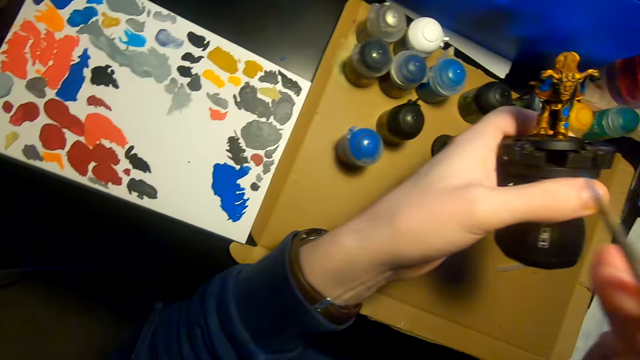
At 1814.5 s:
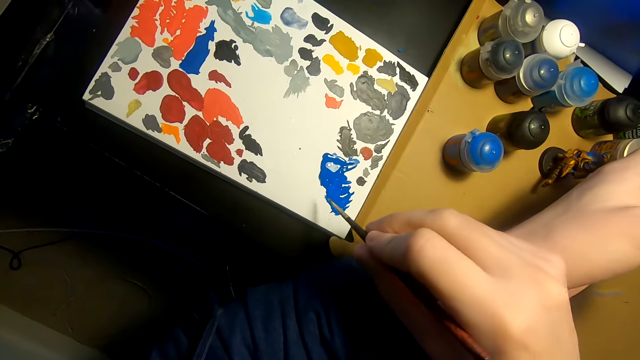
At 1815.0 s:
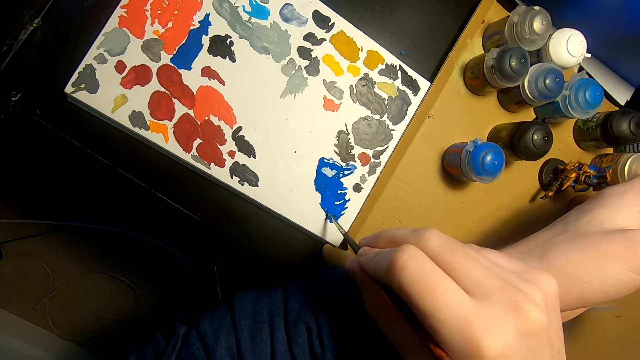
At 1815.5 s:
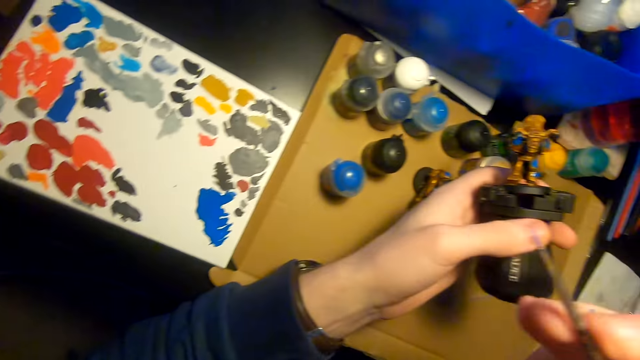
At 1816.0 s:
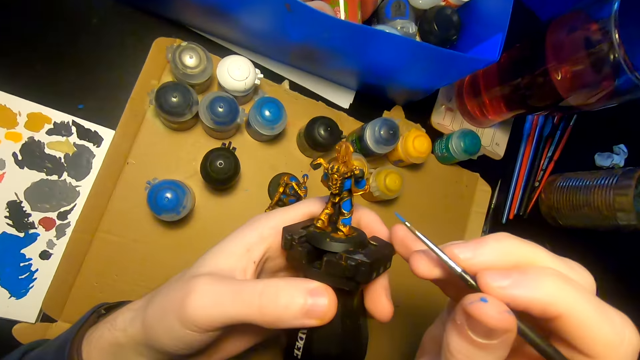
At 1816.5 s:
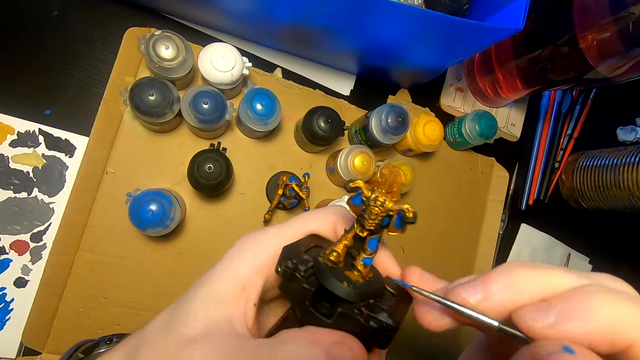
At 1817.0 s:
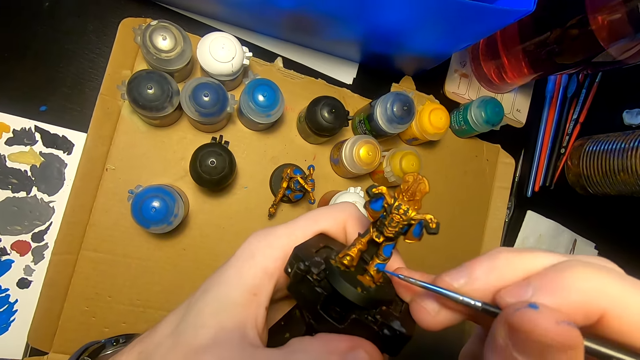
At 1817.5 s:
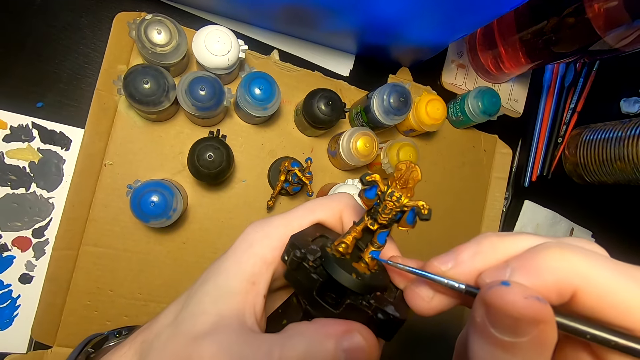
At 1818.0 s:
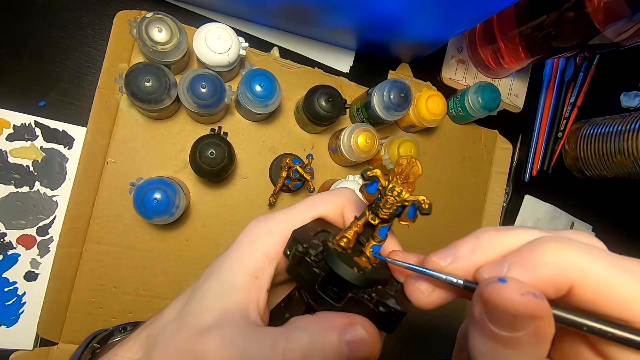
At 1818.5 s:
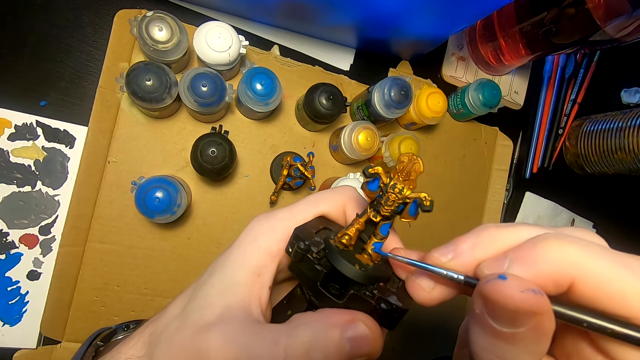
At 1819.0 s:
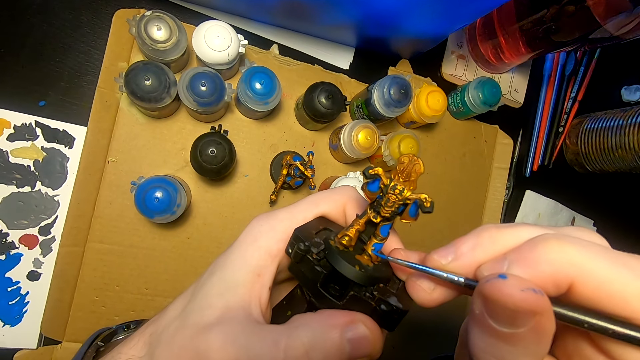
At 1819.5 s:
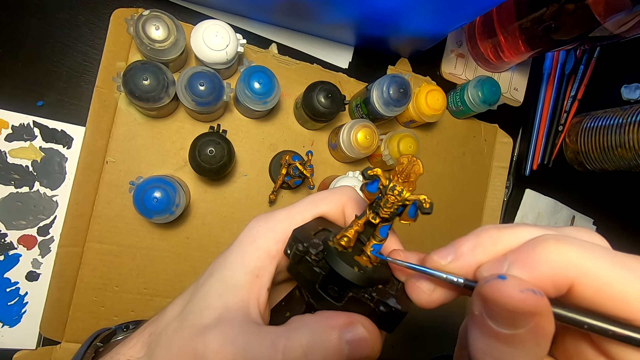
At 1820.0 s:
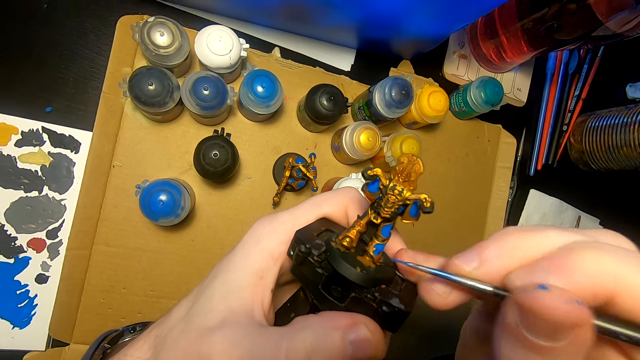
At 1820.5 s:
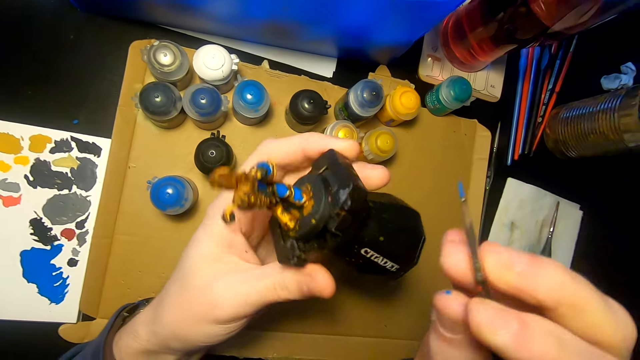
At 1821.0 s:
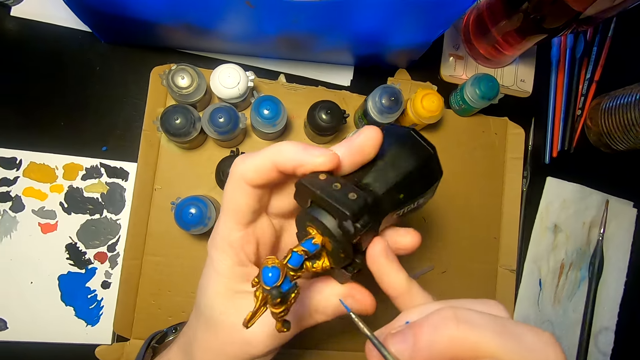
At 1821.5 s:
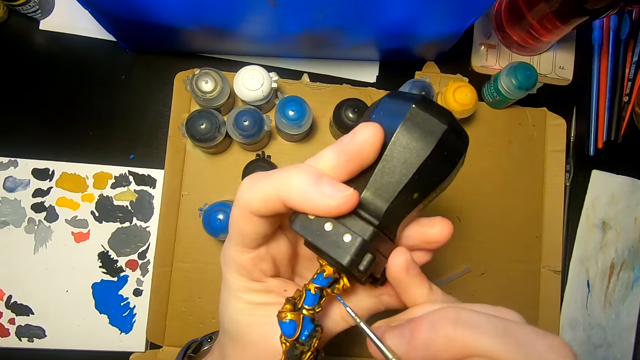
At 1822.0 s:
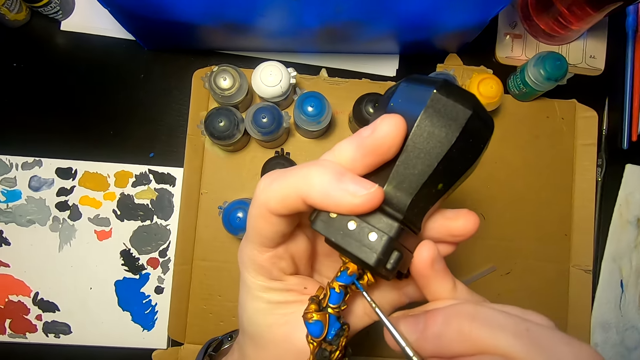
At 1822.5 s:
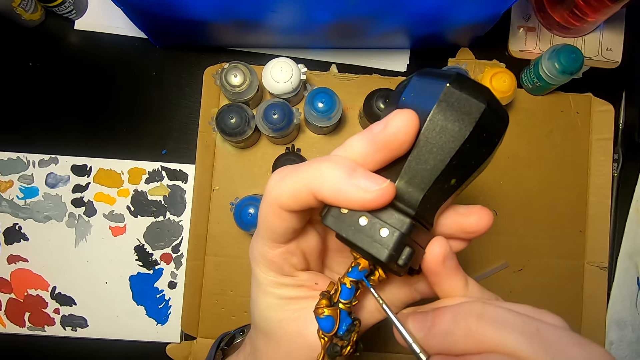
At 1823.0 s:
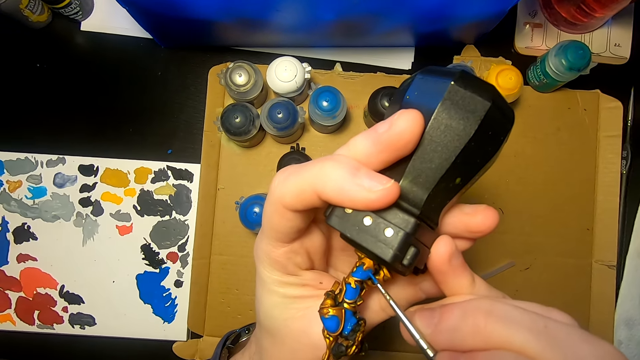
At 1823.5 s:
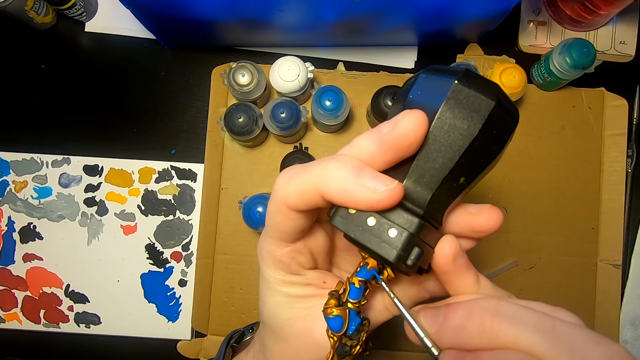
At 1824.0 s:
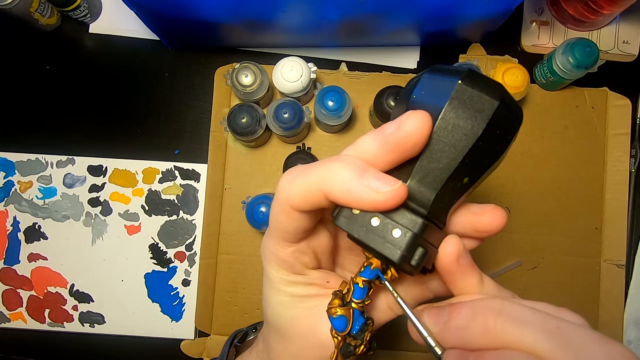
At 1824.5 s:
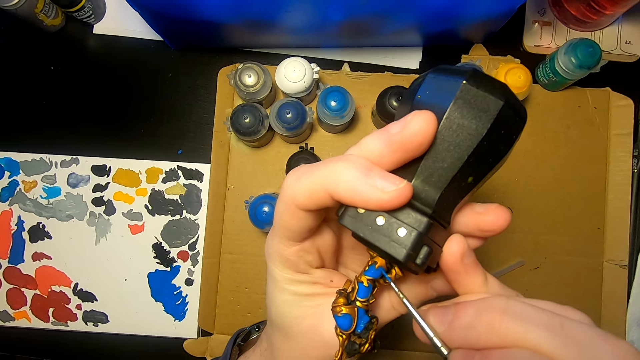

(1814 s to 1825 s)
The camera wearer moves the right hand. They rub the pen brush or paintbrush on the paint. They dip the paintbrush in the paint. They lift the right hand, lift the sculpture, and paint the sculpture with the pen brush. They move both hands, lift the sculpture, and paint the sculpture with the pen brush.

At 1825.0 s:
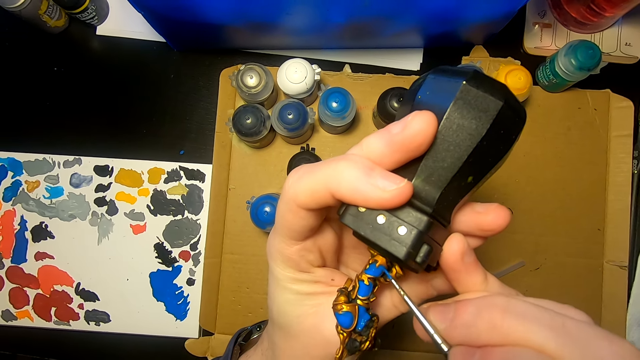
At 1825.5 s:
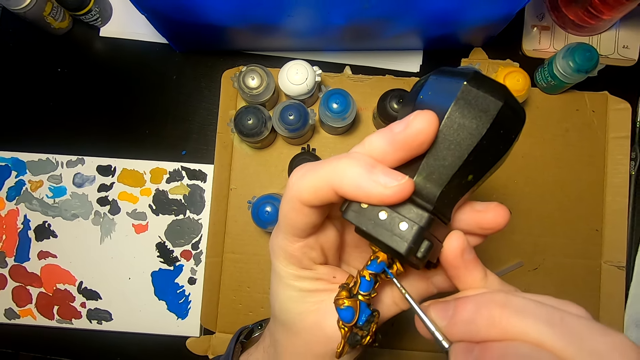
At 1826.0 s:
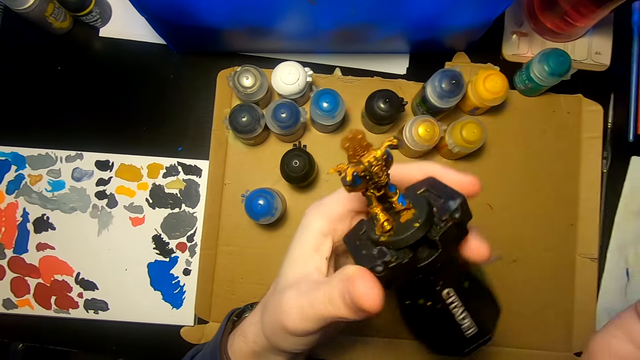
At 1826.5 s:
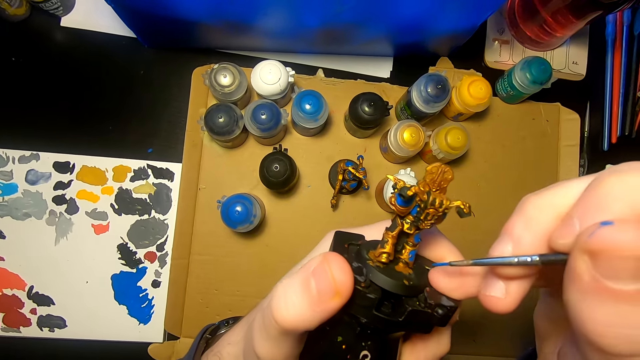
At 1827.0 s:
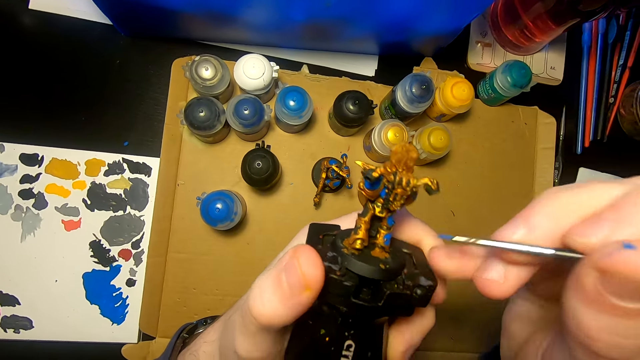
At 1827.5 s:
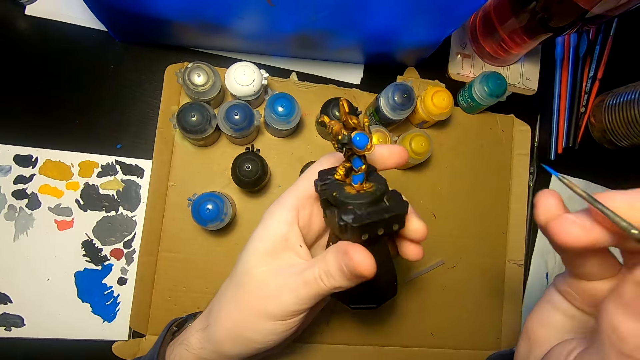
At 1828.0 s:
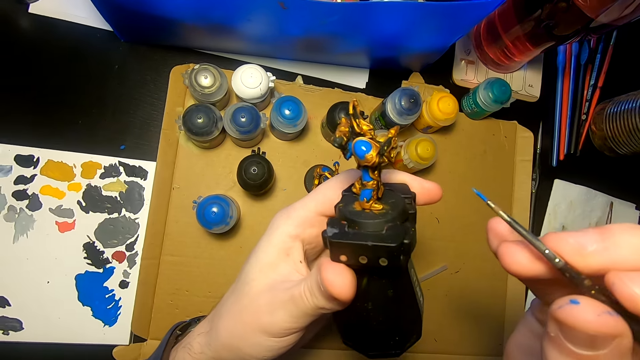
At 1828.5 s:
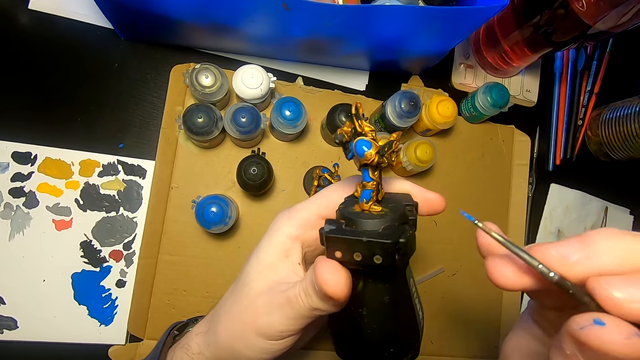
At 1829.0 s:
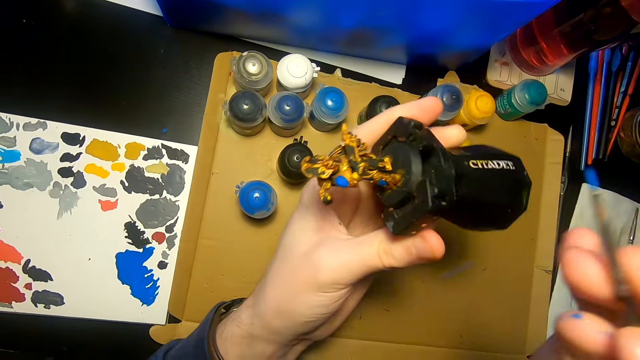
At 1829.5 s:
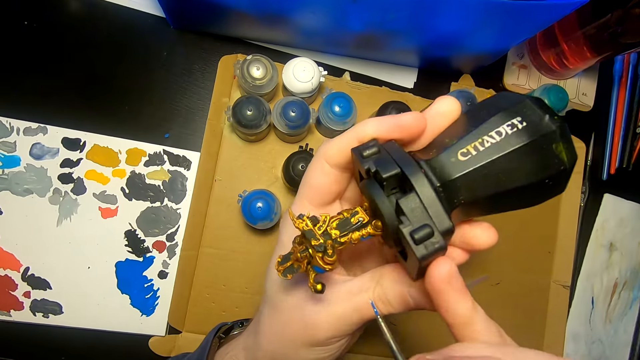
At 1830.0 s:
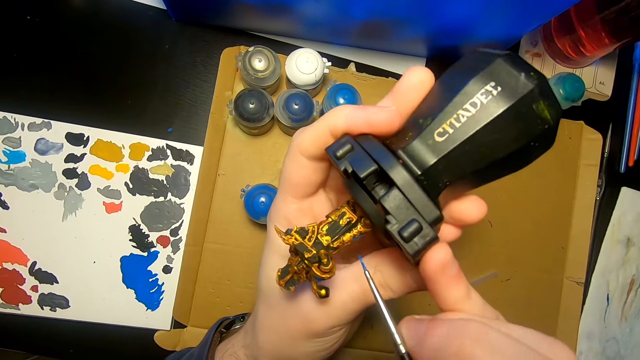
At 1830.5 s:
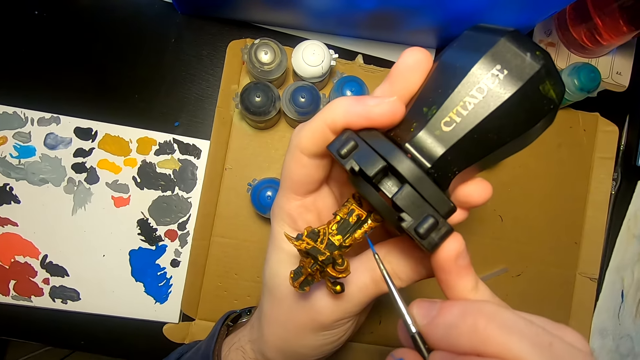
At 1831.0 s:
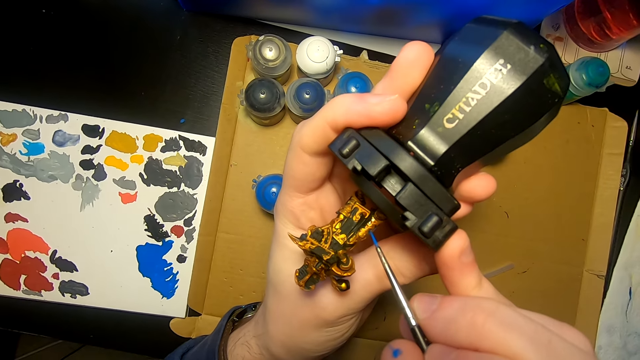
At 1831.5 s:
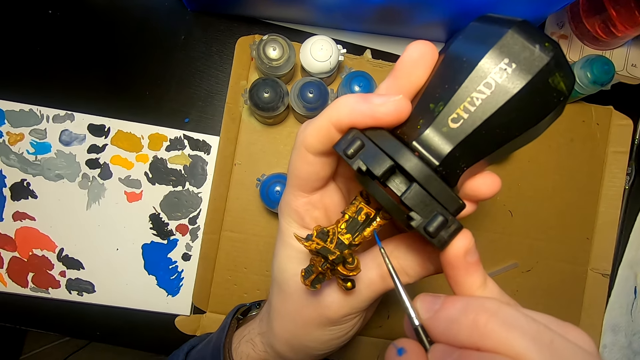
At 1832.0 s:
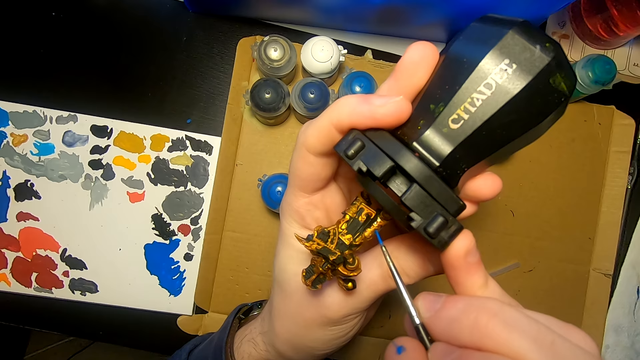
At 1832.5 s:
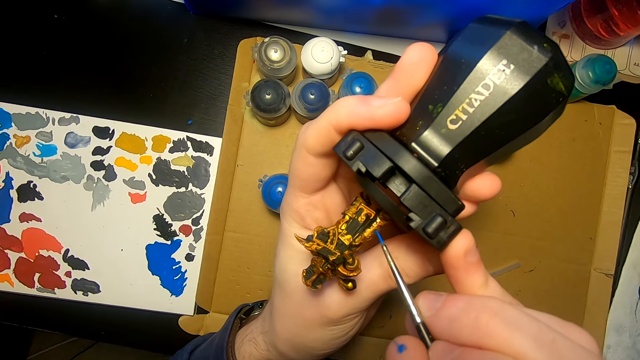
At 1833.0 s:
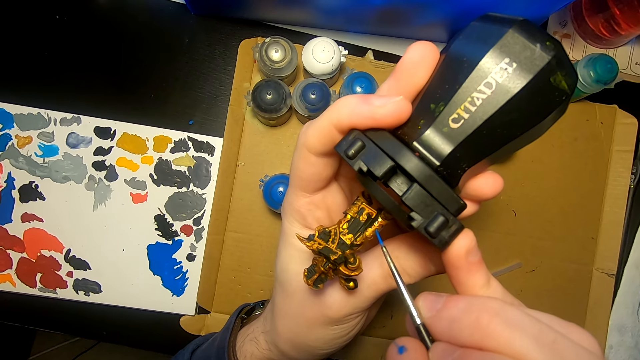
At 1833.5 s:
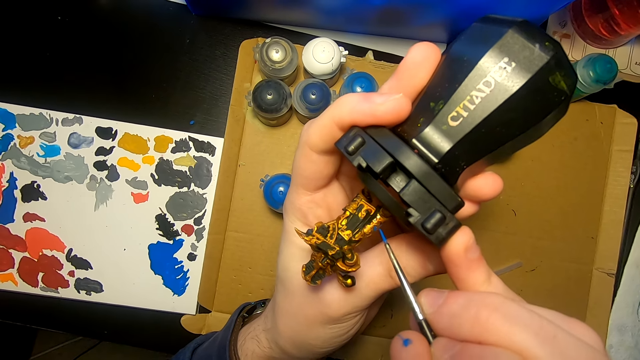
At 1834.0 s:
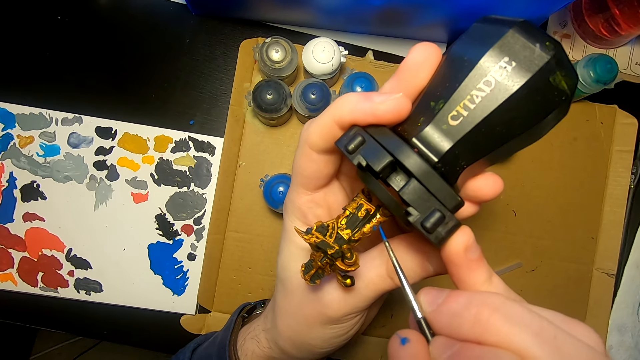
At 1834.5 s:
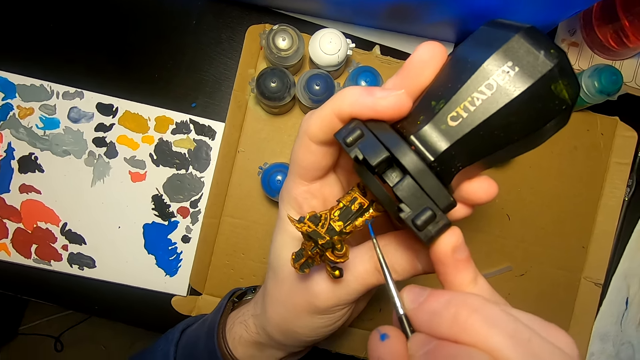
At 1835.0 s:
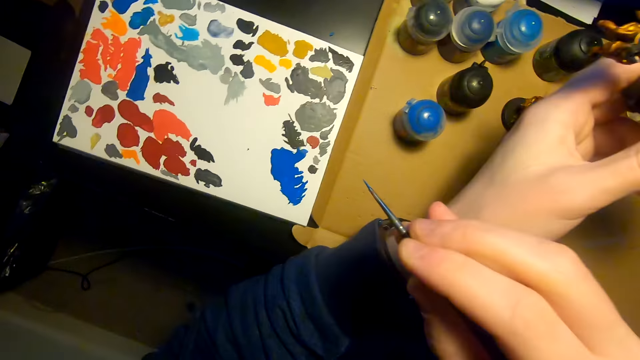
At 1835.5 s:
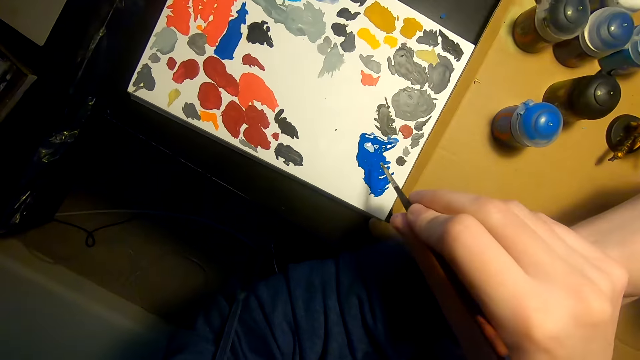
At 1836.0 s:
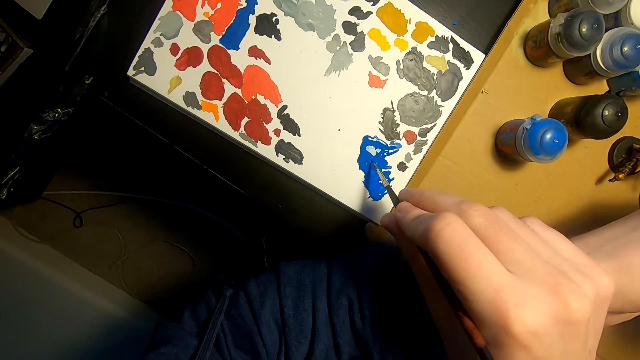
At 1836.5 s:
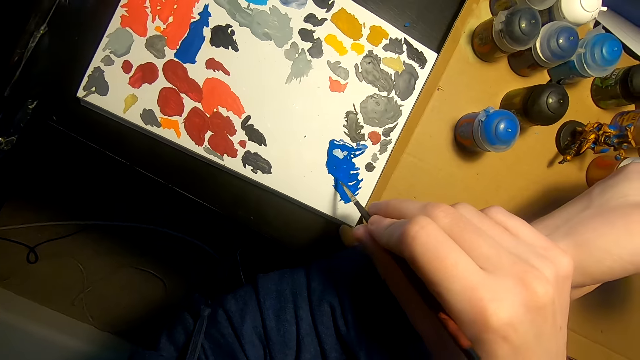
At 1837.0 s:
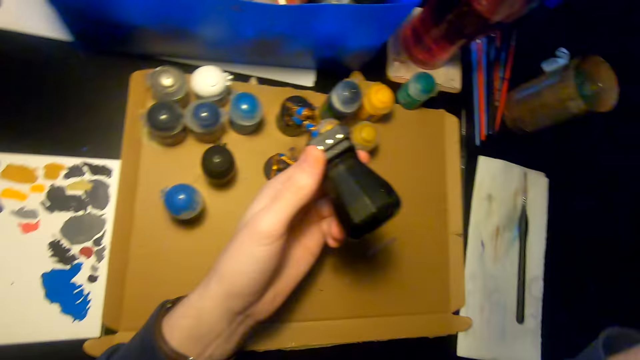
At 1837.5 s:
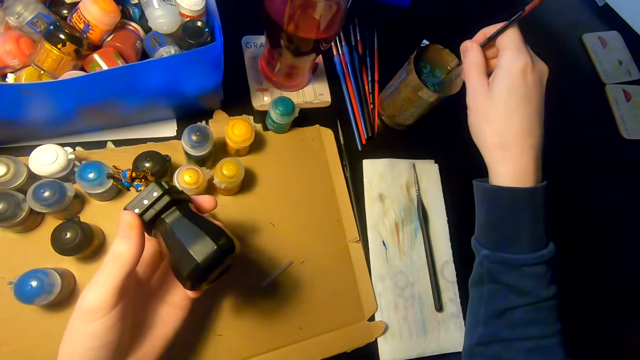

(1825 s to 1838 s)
The camera wearer moves both hands, moves the sculpture or figurine, and paints the sculpture with a pen brush or paintbrush. They move the sculpture and lift the right hand. They turn the figurine. They paint the sculpture with the pen brush. They move the right hand and rub the pen brush on paint. They dip the paintbrush in the paint. They lift the right hand.
